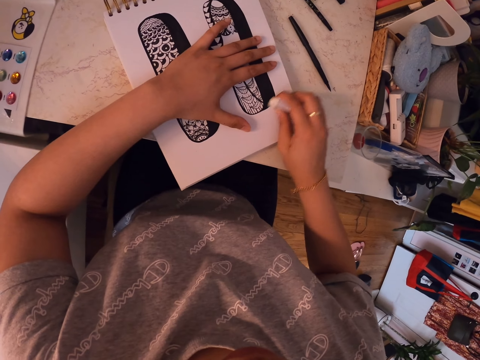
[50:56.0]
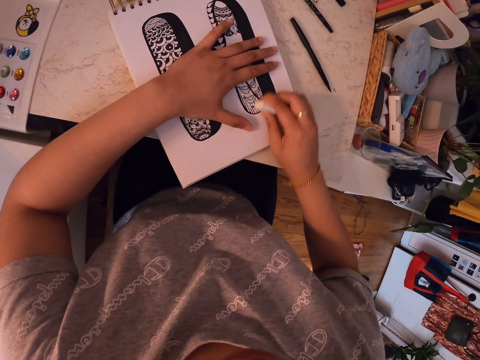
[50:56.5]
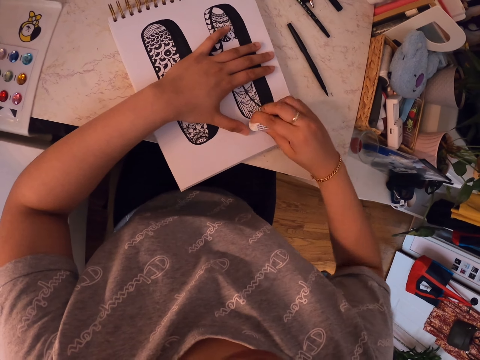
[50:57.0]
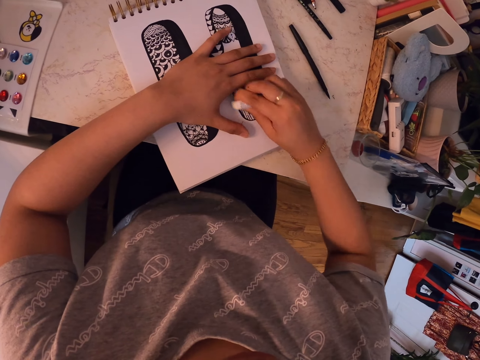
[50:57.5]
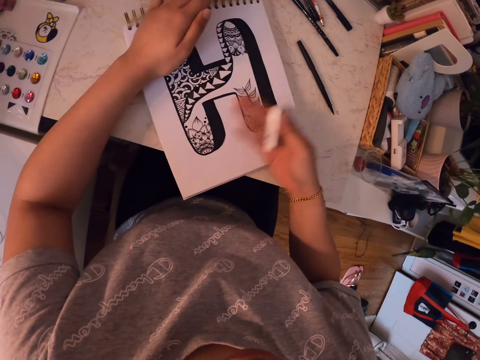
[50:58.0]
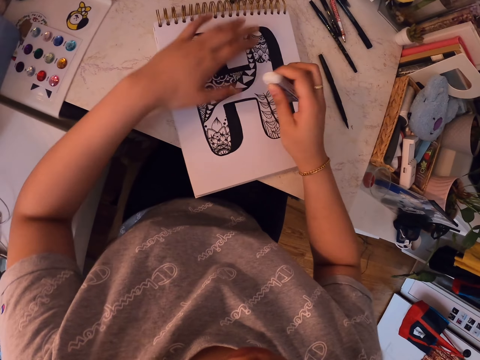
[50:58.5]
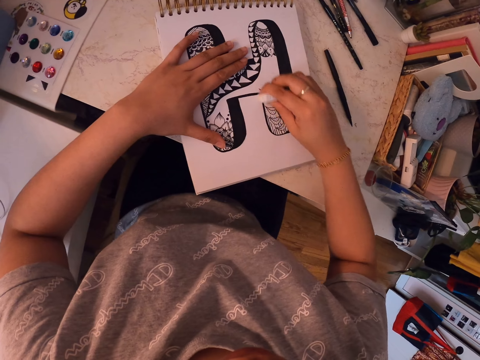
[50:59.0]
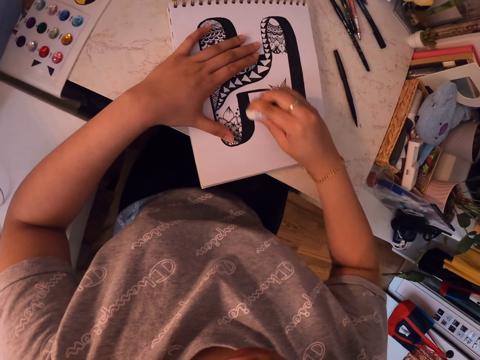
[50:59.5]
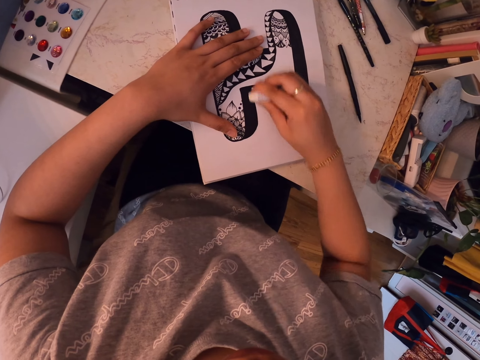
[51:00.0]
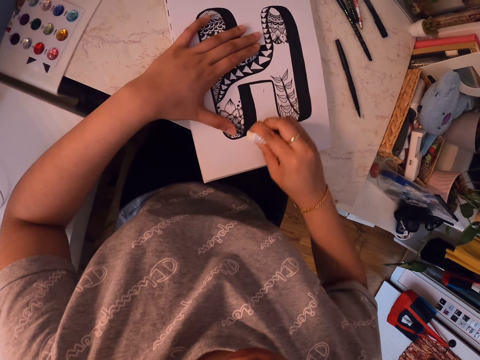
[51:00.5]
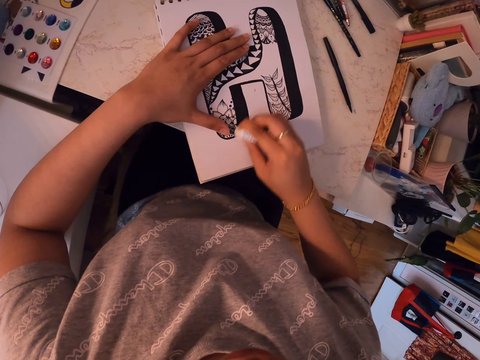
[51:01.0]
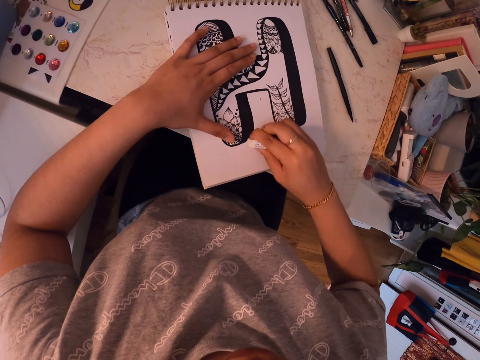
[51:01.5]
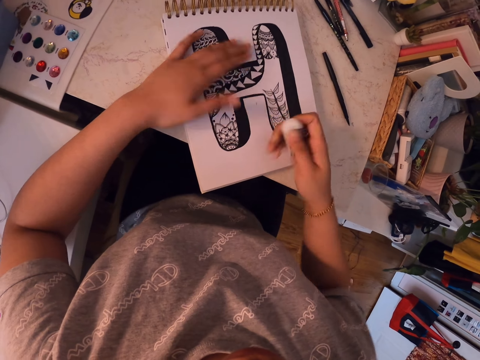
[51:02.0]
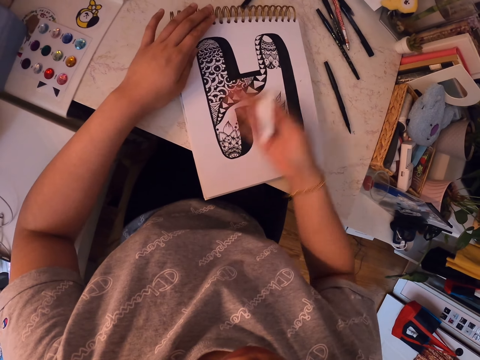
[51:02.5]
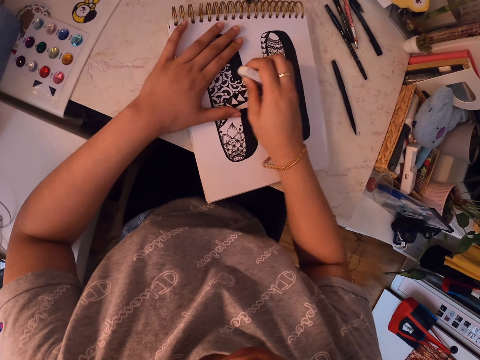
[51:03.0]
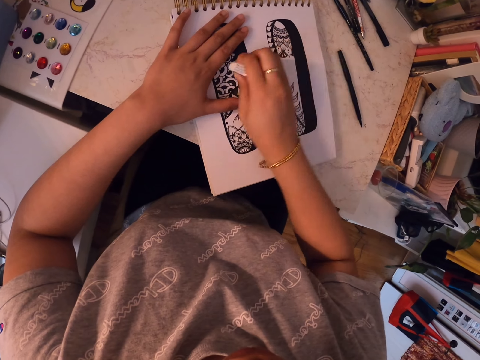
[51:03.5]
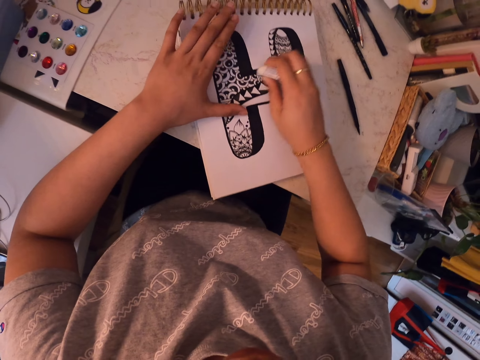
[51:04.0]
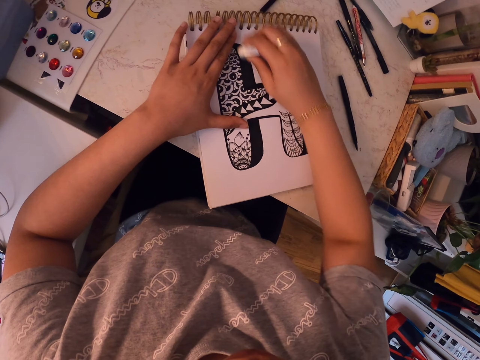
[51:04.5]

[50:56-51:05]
The camera wearer erases the drawing book using the eraser. She dusts off the drawing book using her hand. She erases the drawing book using the eraser. She dusts off the drawing book using her hand. She erases the drawing book using the eraser.

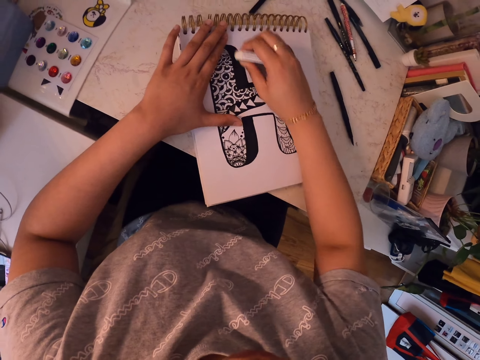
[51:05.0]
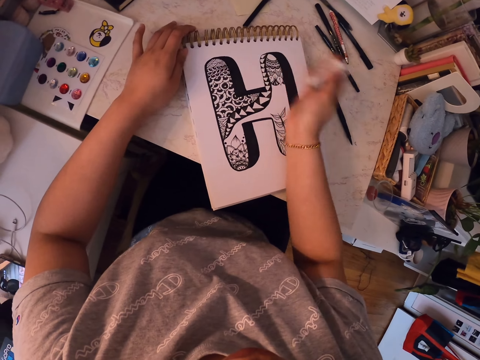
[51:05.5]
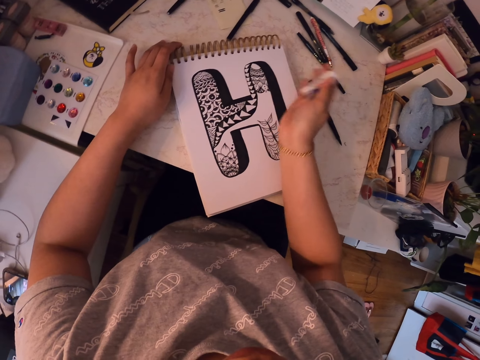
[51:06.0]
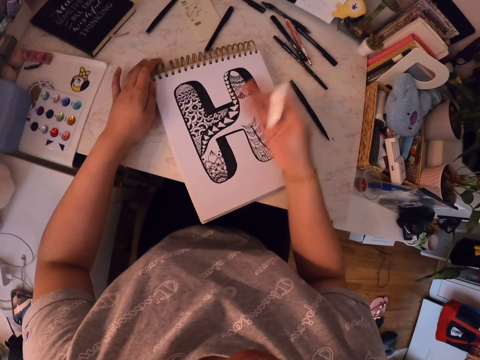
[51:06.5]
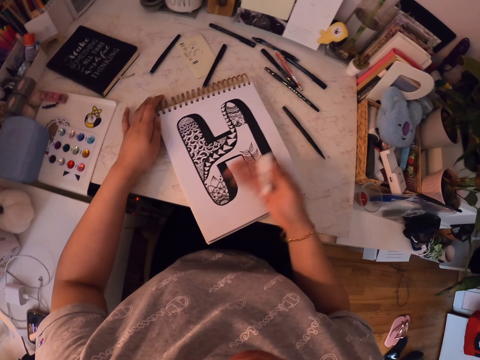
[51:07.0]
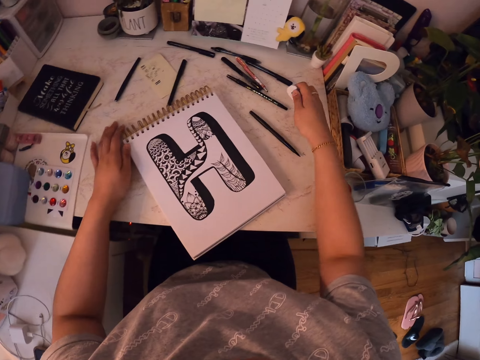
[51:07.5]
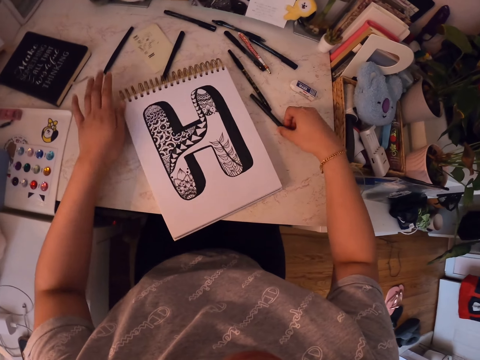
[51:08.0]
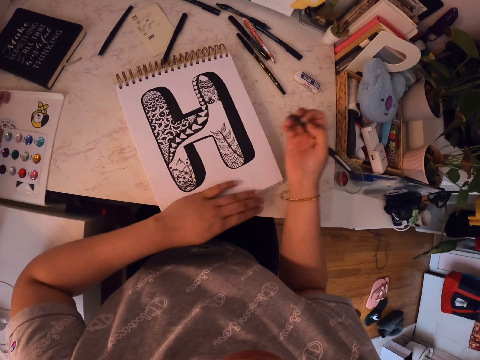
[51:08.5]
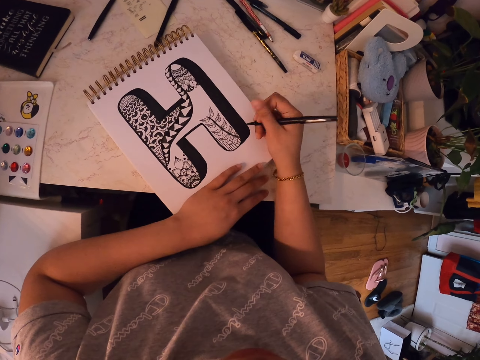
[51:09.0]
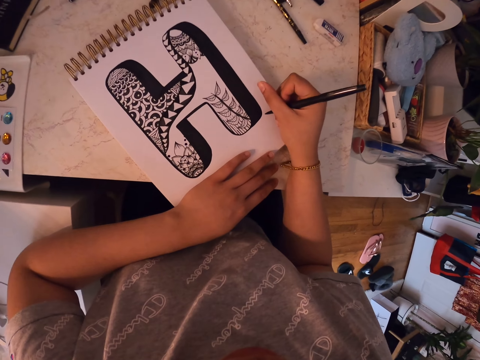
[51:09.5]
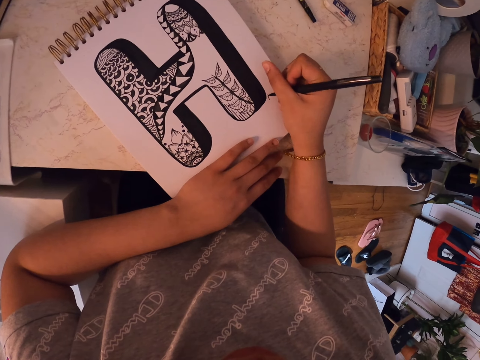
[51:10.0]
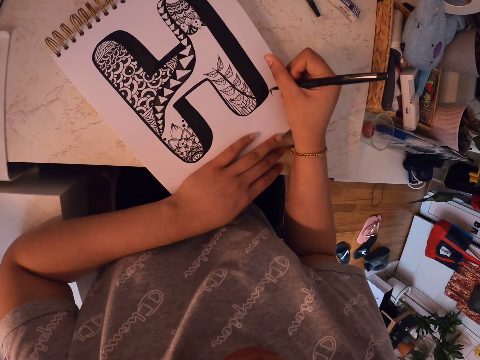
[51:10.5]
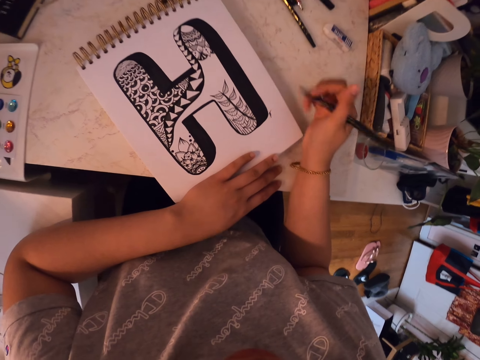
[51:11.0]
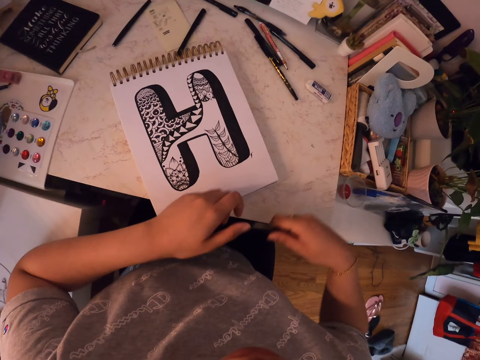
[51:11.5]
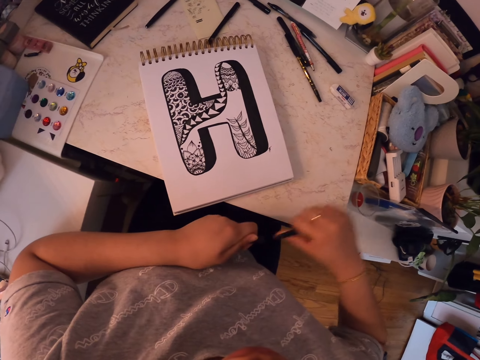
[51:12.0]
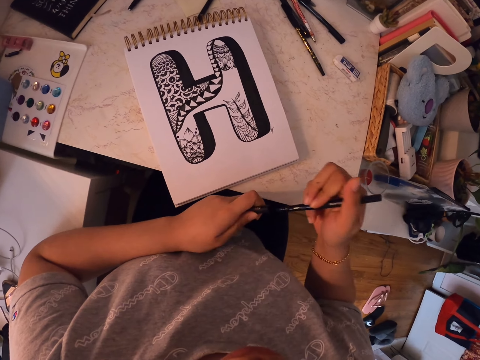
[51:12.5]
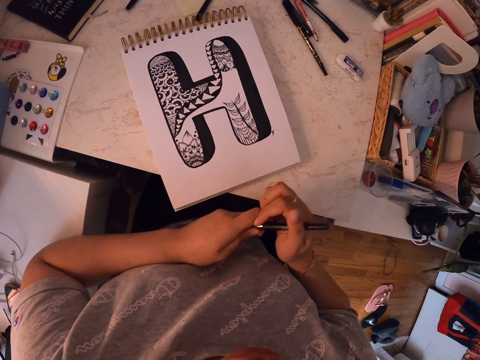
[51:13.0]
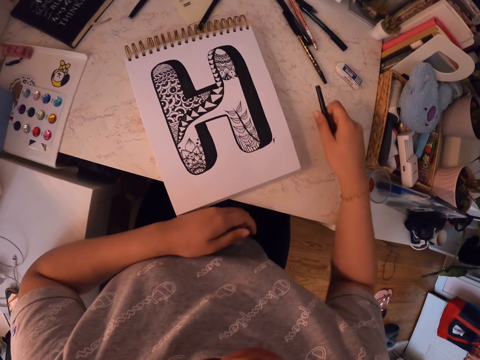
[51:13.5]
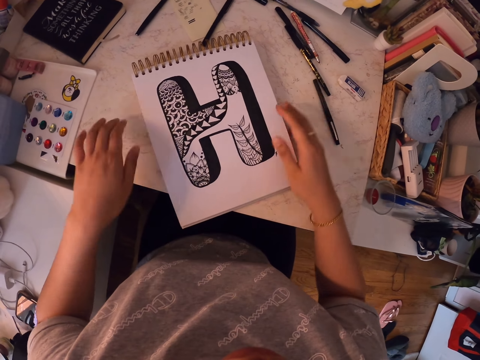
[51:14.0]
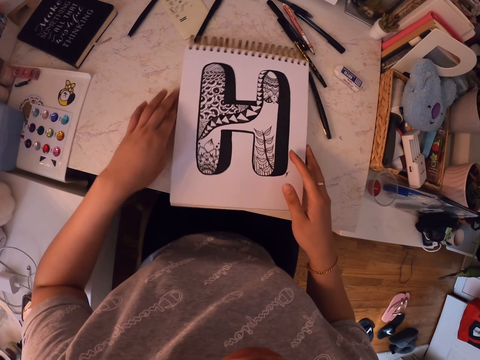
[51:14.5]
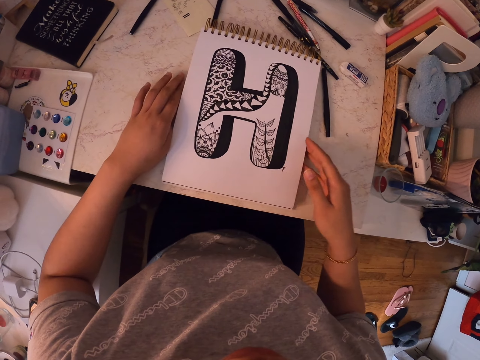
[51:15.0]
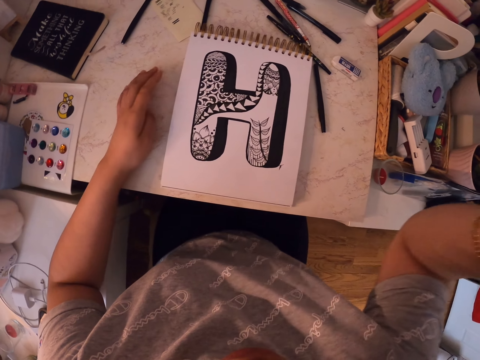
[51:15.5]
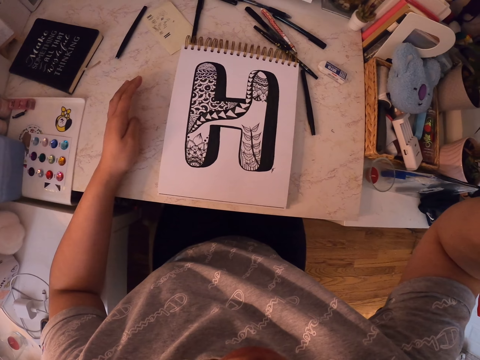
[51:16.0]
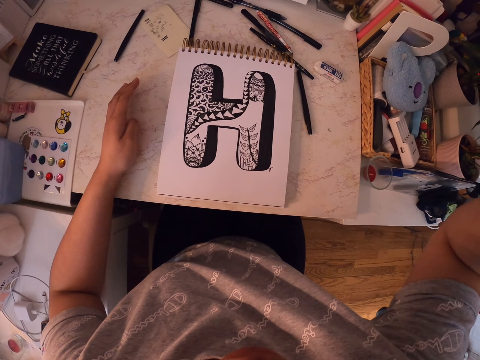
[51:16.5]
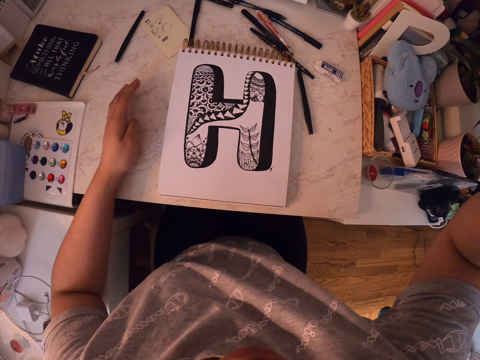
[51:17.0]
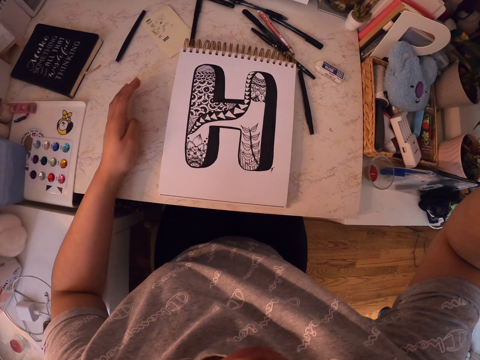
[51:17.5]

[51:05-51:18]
The camera wearer dusts off the drawing book using her hand. She puts the eraser on the table, picks up a marker pen, and moves the book. She draws on the drawing book using the marker pen. She pulls the lid of the marker pen. She closes the marker pen. She puts the marker pen on the table. She moves the drawing book. She stares at a drawing. She scratches her head.
